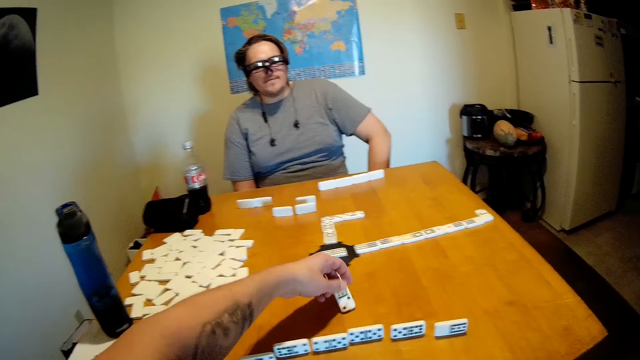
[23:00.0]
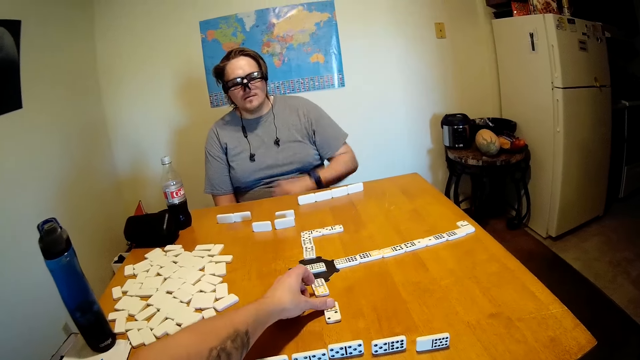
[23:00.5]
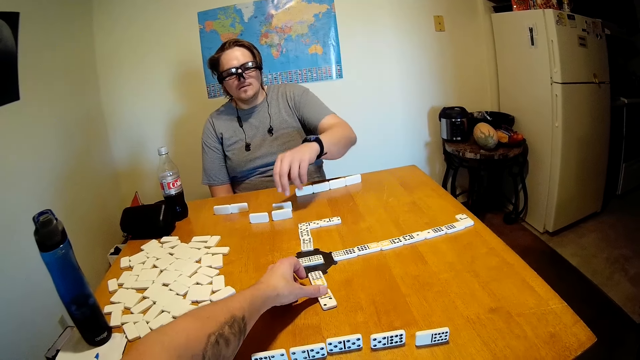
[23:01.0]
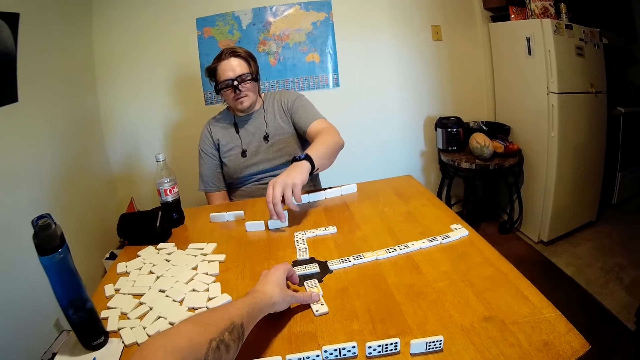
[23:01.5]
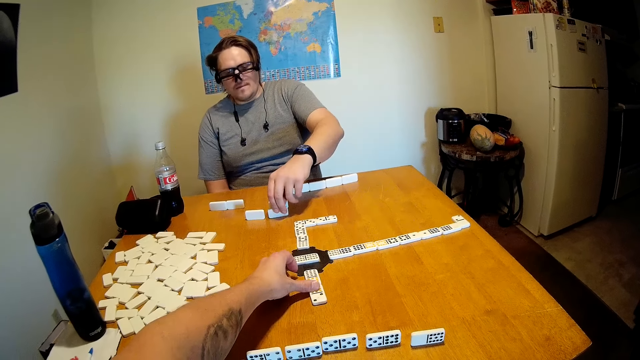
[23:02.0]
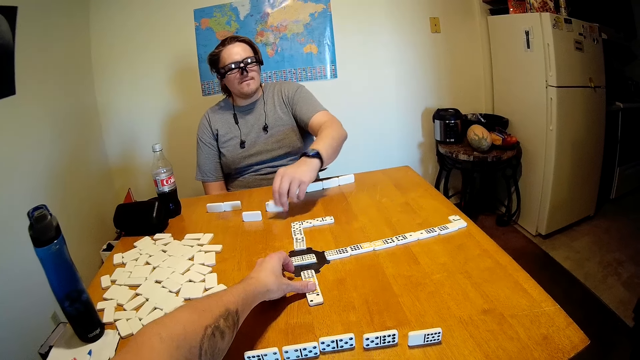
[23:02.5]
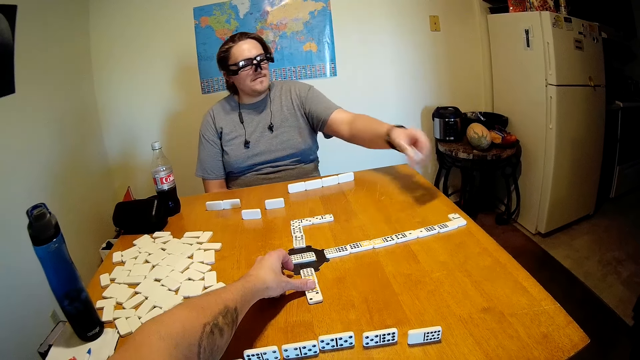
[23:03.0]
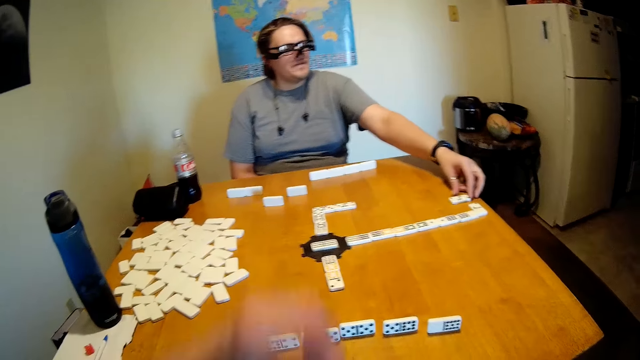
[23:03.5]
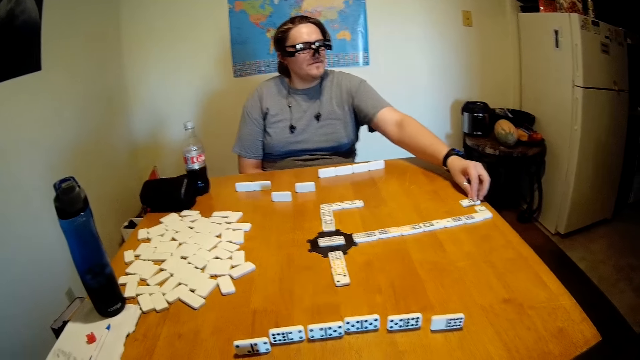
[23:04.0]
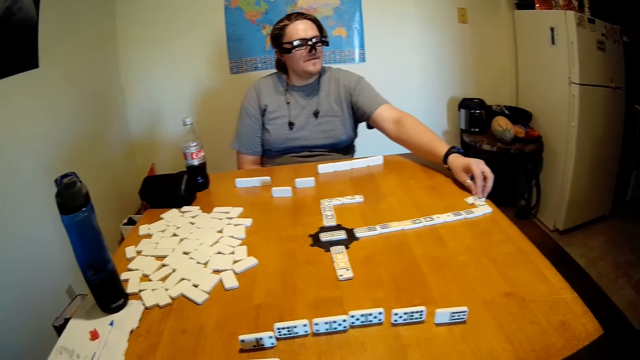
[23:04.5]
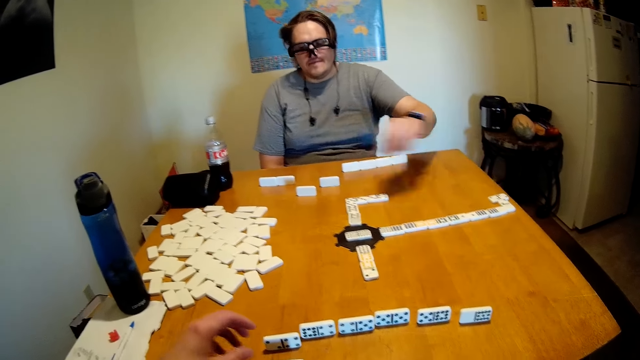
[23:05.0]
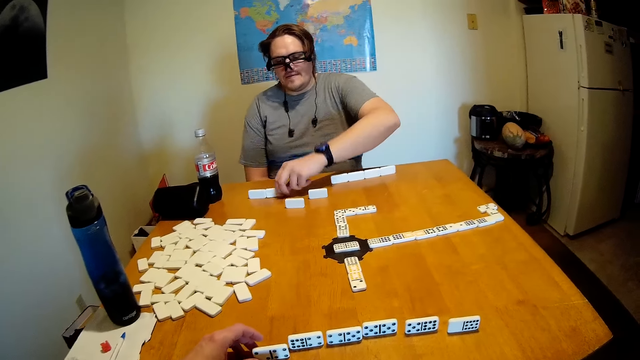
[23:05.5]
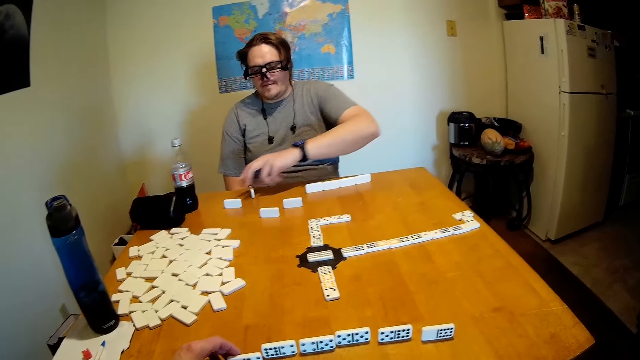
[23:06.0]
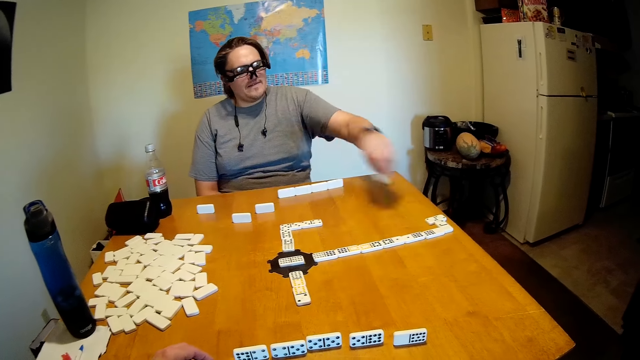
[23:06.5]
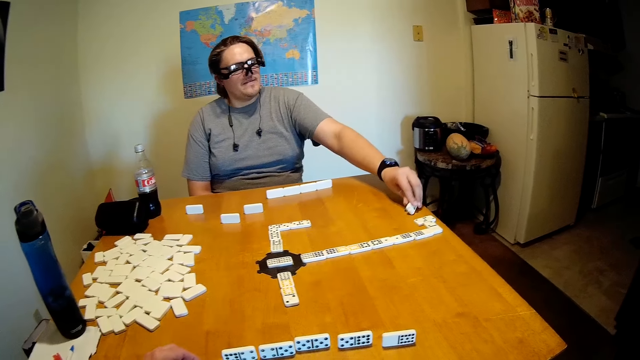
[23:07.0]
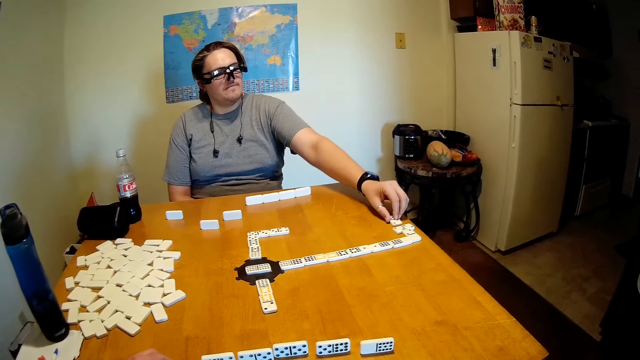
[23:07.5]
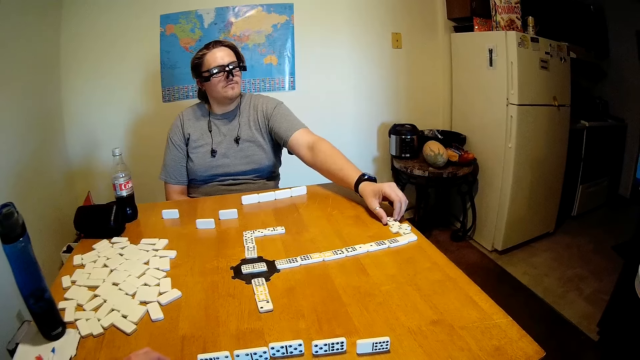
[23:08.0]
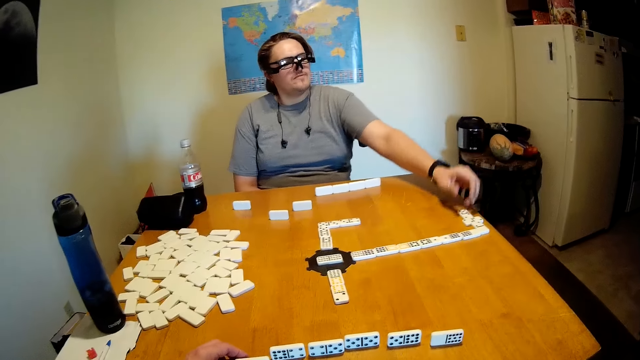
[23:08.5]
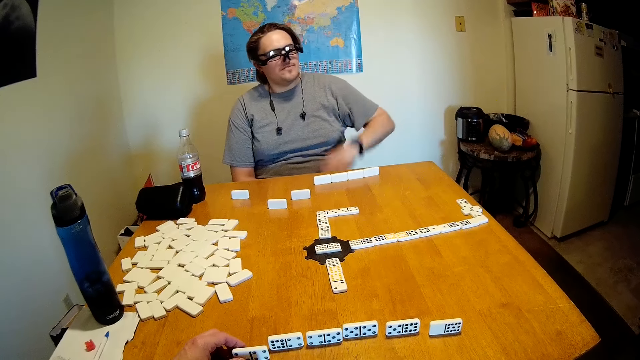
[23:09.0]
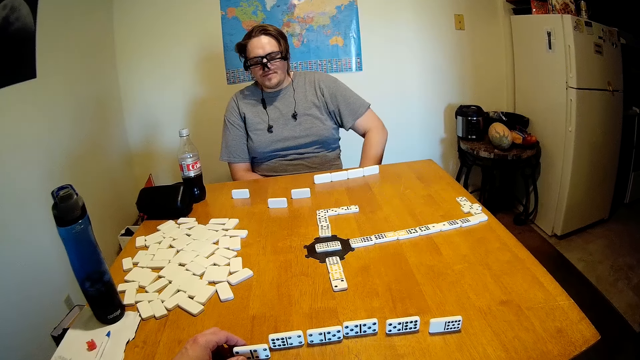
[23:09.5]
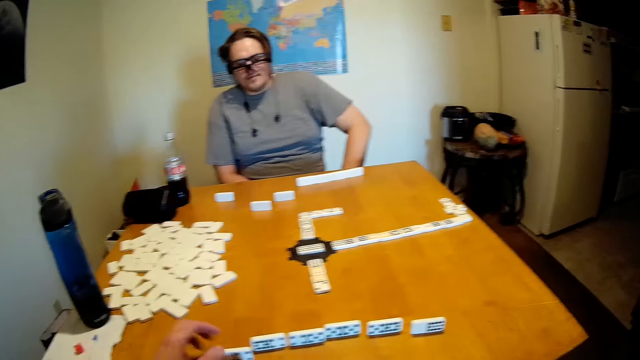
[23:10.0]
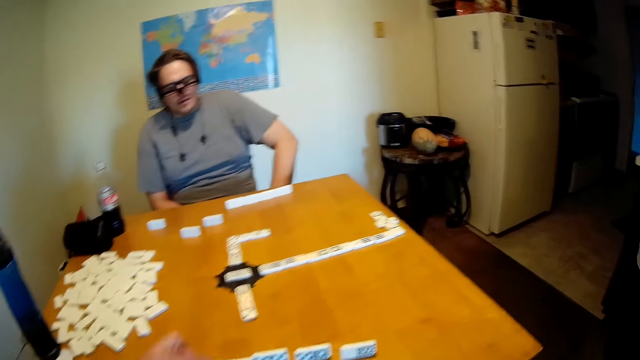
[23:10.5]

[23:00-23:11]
A person puts the game piece or dominoes on the pattern. The camera wearer puts the dominoes on the table. The person picks up the dominoes. The camera wearer picks up the game piece and puts the game piece on the pattern. The person puts the dominoes on the table. The camera wearer removes the hand from the pattern. The person picks up the dominoes. The camera wearer picks up the game piece and puts the game piece on the pattern. The person puts the dominoes on the table. The camera wearer removes the hand from the pattern.

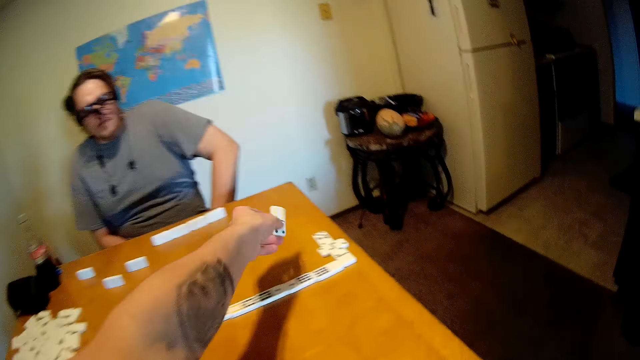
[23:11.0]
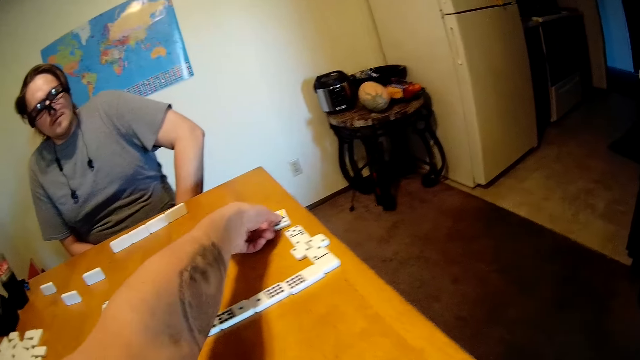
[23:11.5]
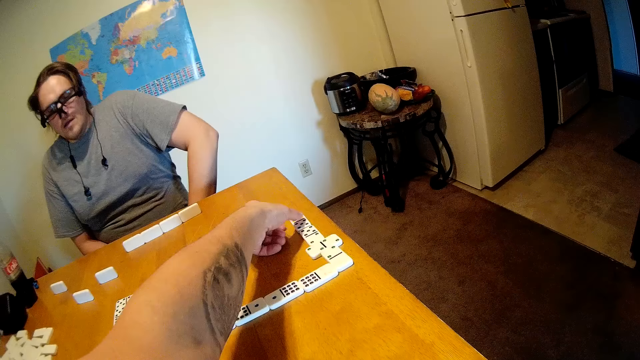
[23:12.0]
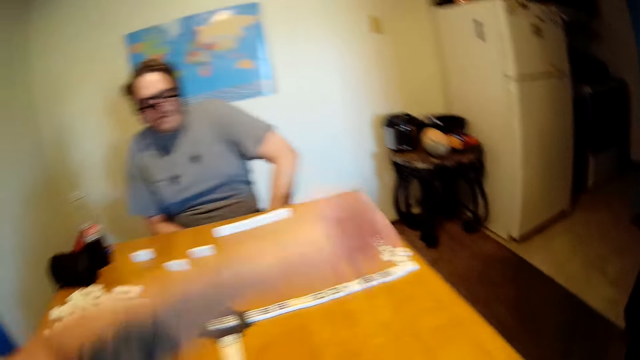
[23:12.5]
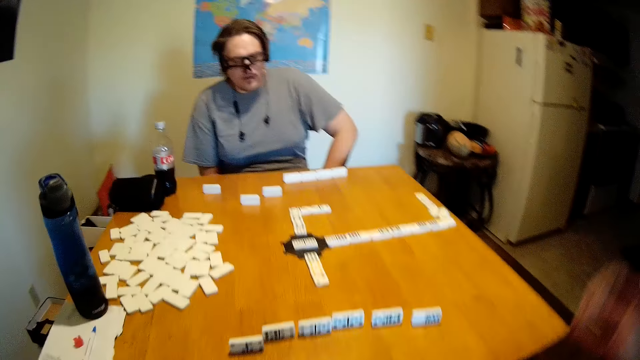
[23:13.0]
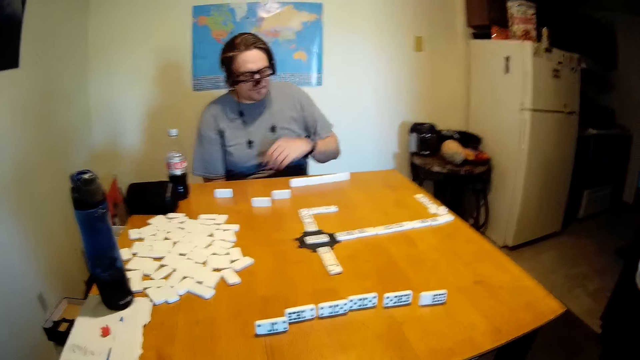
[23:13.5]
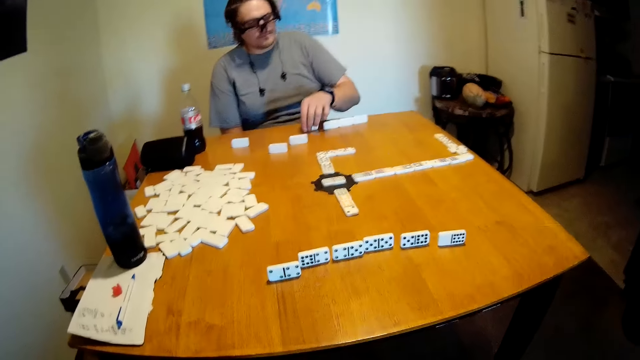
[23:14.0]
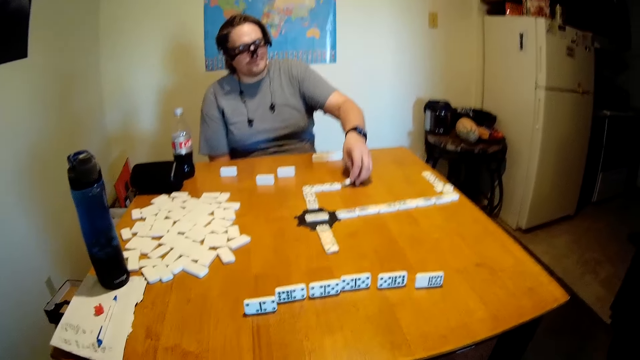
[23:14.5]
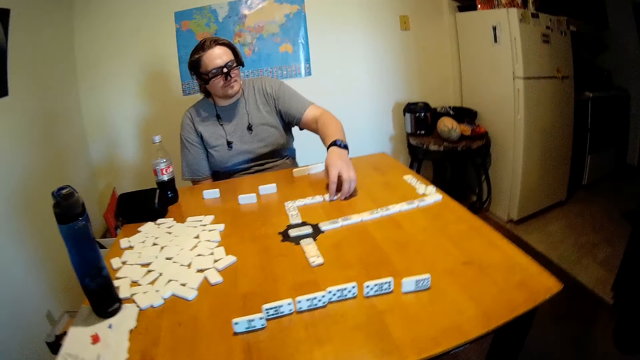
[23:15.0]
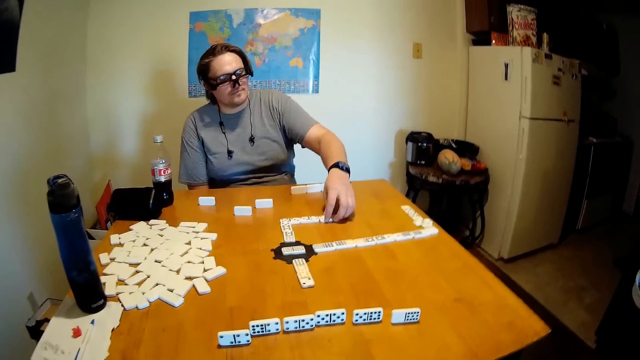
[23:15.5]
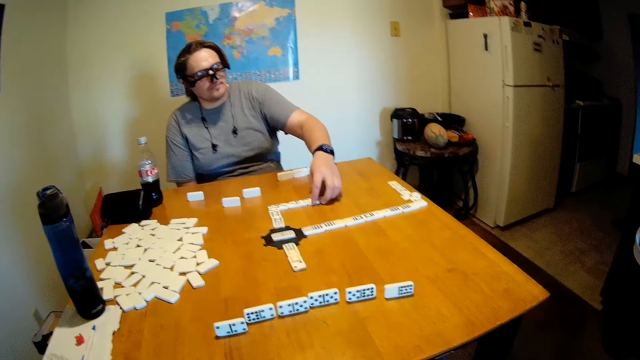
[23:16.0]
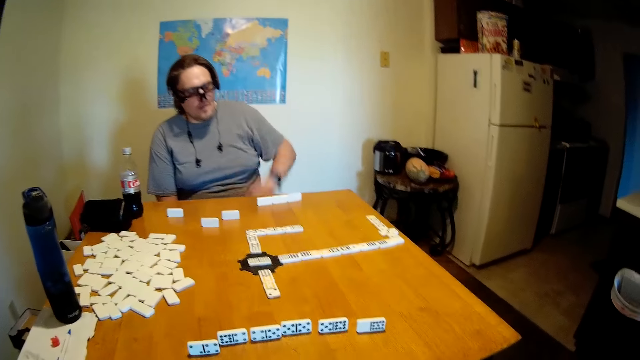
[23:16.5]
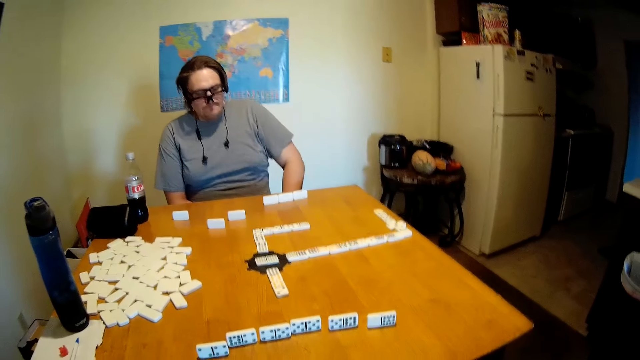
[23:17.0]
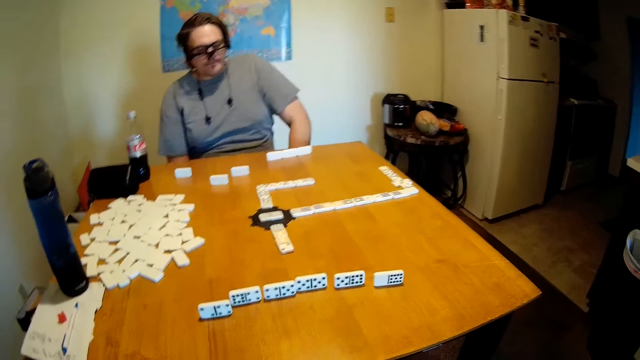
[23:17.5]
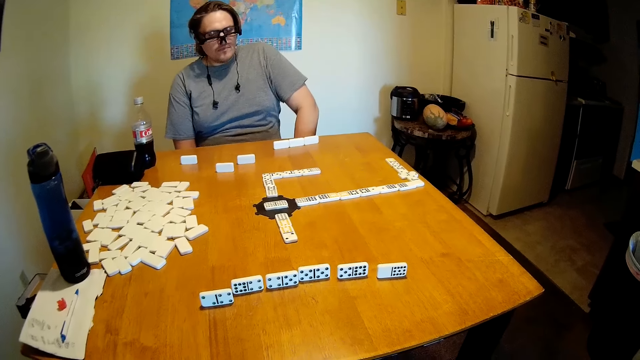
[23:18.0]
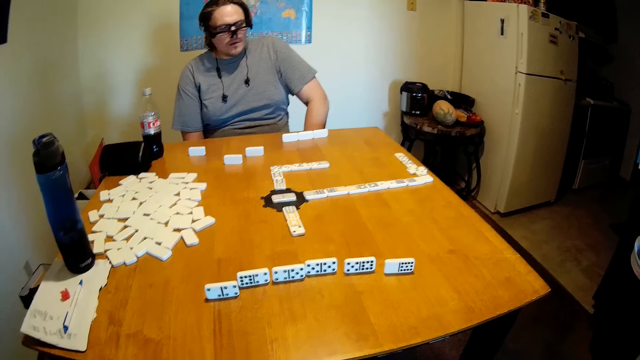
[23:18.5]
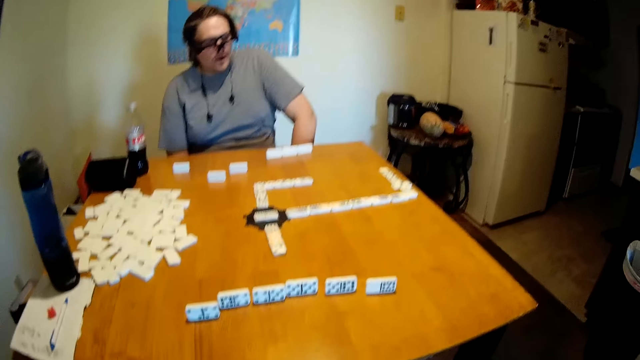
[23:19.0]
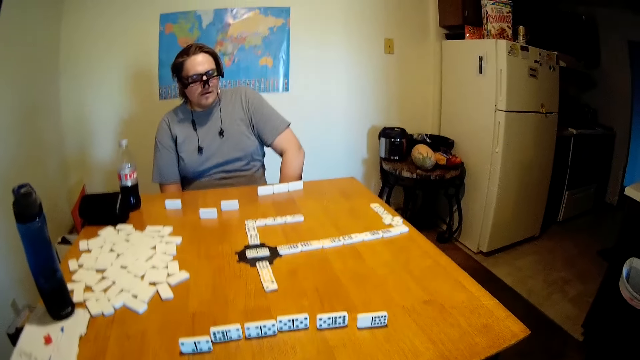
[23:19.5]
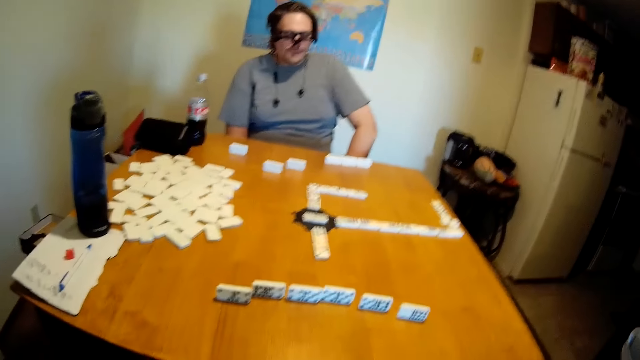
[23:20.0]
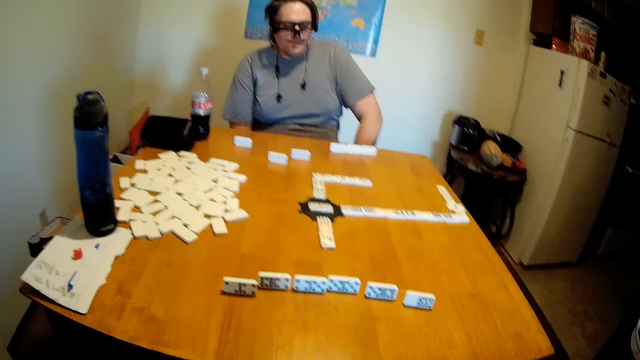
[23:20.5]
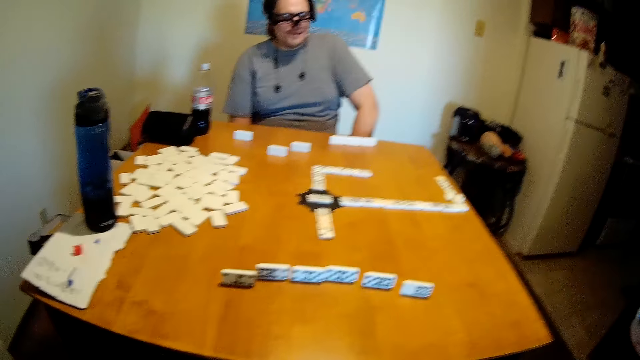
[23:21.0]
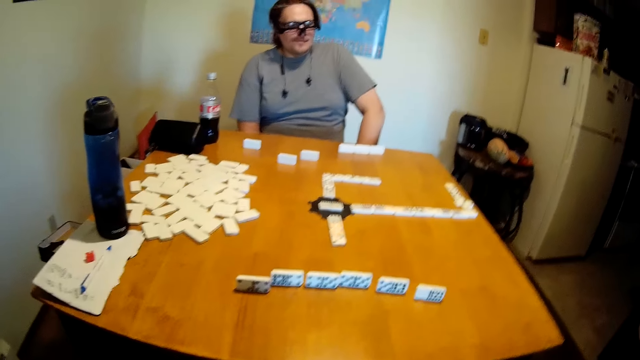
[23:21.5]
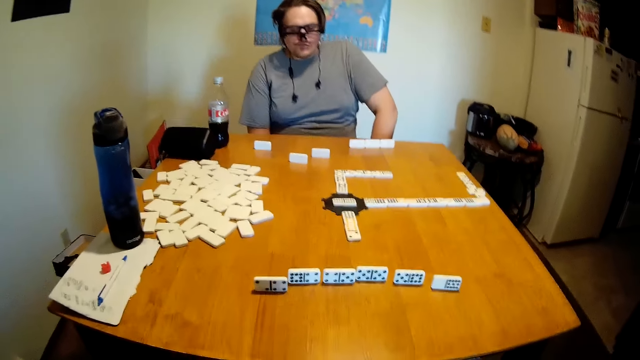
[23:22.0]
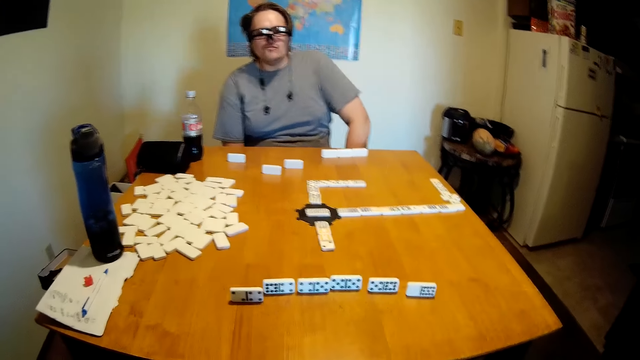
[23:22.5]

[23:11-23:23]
A person puts the game piece or dominoes on the pattern. The camera wearer puts the dominoes on the table. The person removes the hand from the pattern and picks up the dominoes. The camera wearer picks up the game piece. The person puts the dominoes on the table. The camera wearer puts the game piece on the pattern and removes the hand from the pattern.
